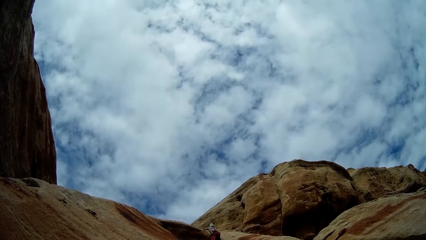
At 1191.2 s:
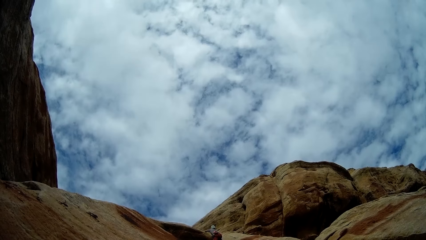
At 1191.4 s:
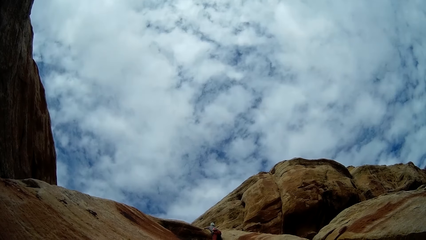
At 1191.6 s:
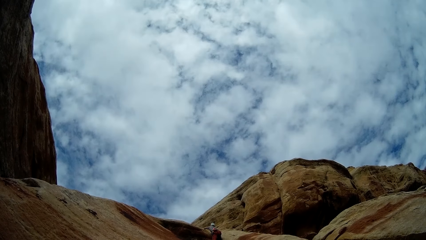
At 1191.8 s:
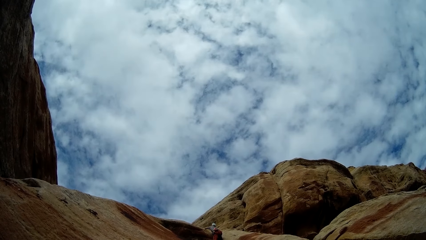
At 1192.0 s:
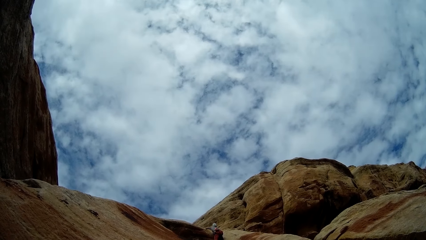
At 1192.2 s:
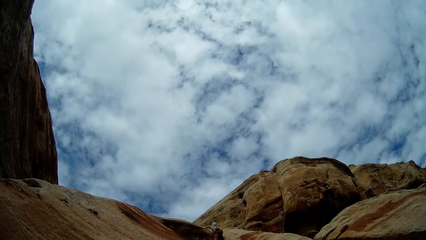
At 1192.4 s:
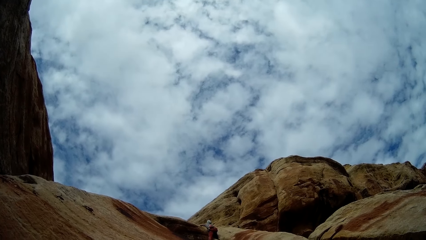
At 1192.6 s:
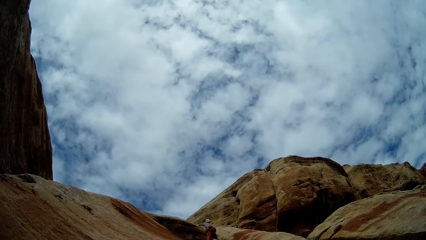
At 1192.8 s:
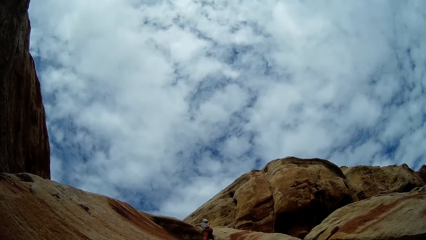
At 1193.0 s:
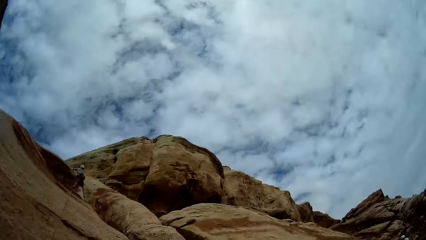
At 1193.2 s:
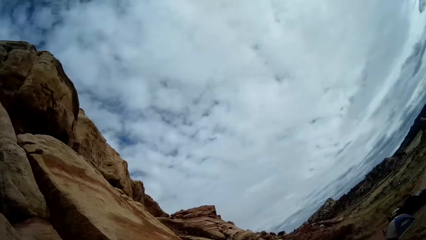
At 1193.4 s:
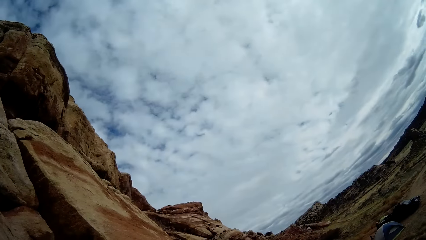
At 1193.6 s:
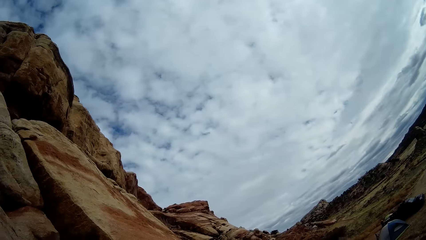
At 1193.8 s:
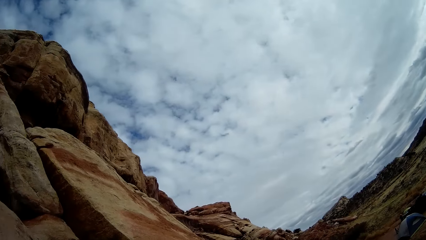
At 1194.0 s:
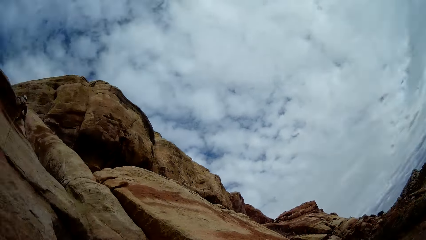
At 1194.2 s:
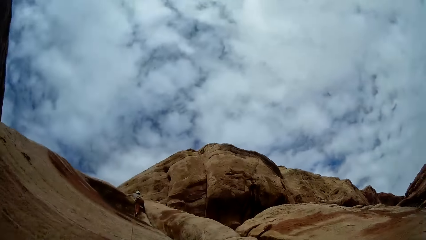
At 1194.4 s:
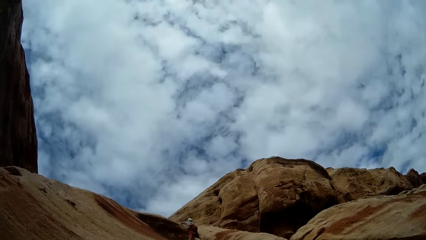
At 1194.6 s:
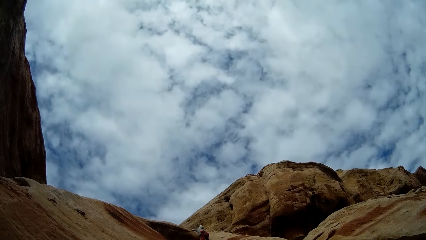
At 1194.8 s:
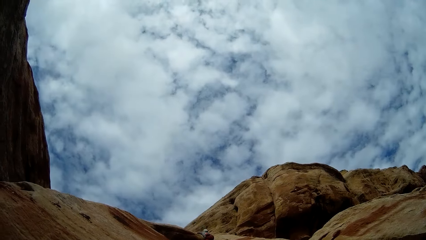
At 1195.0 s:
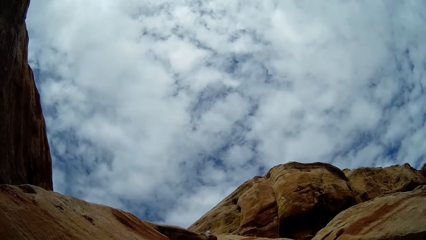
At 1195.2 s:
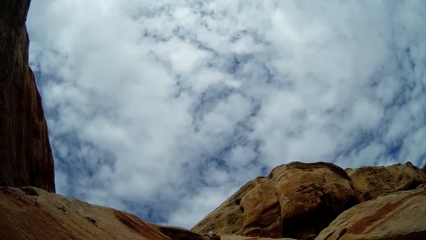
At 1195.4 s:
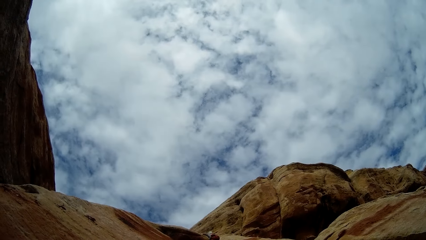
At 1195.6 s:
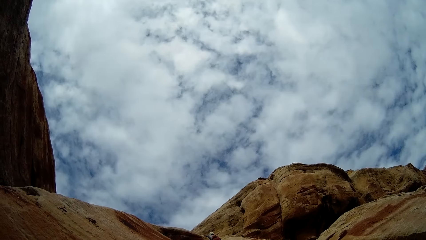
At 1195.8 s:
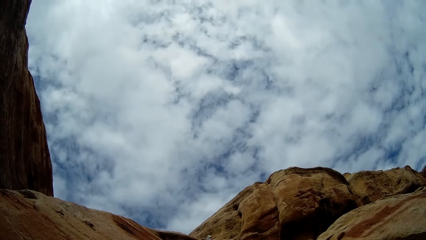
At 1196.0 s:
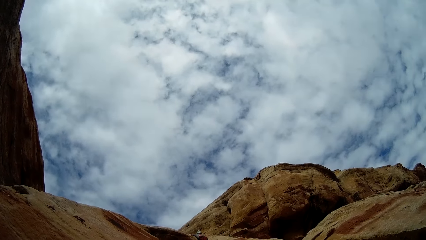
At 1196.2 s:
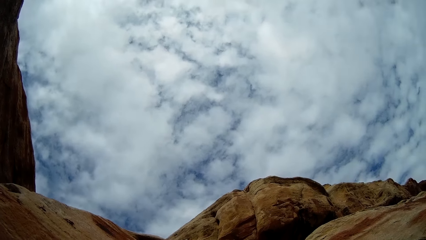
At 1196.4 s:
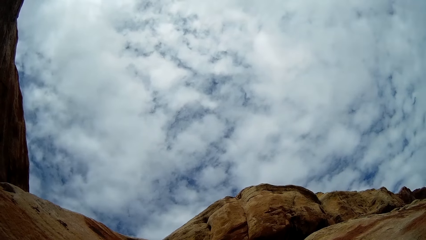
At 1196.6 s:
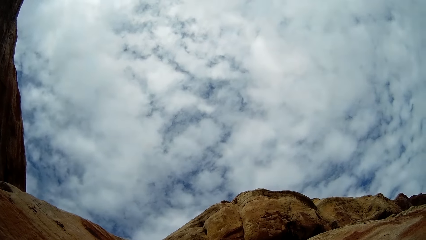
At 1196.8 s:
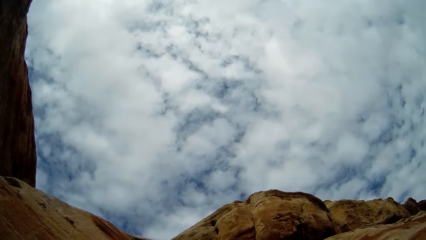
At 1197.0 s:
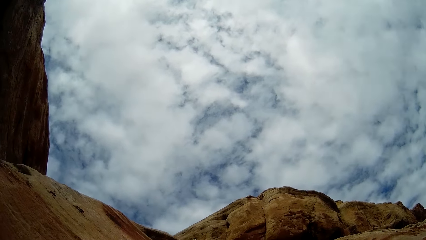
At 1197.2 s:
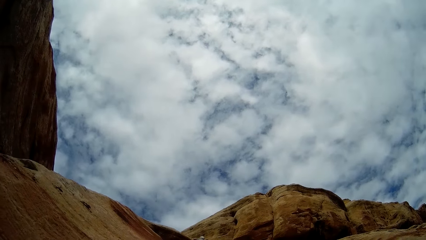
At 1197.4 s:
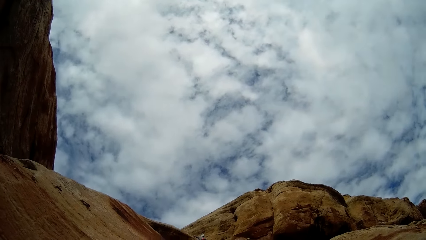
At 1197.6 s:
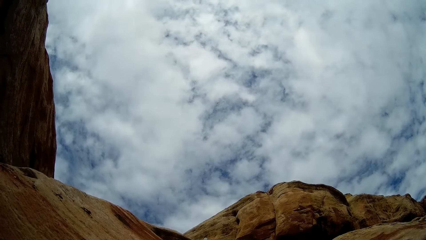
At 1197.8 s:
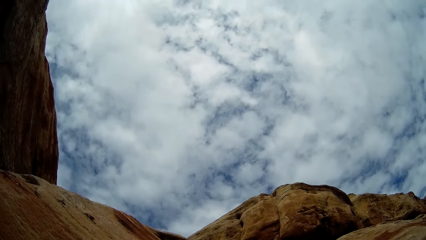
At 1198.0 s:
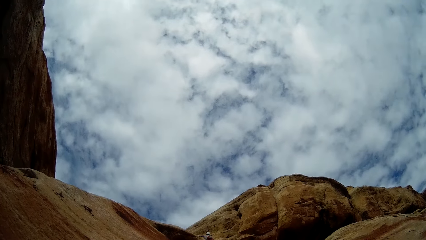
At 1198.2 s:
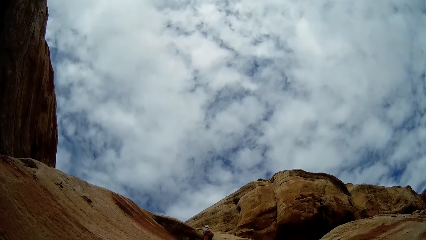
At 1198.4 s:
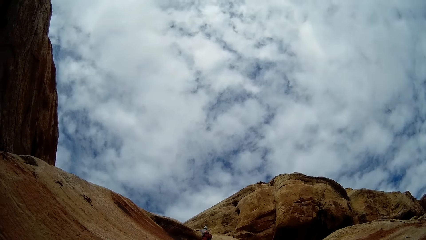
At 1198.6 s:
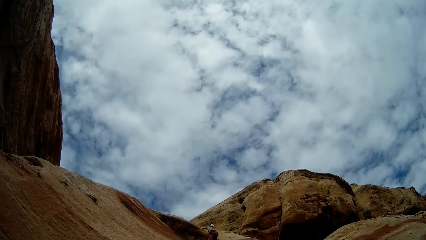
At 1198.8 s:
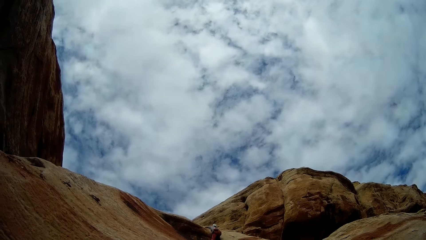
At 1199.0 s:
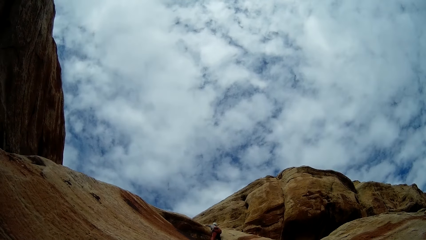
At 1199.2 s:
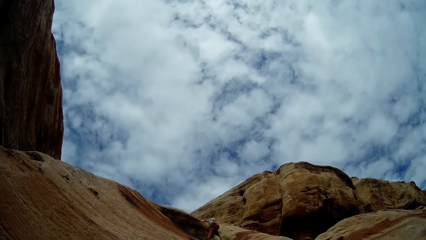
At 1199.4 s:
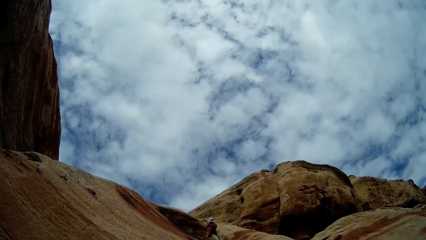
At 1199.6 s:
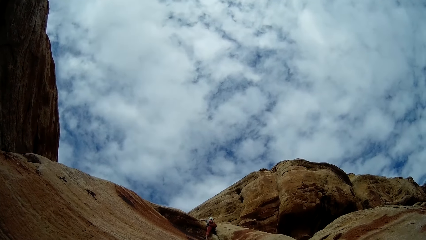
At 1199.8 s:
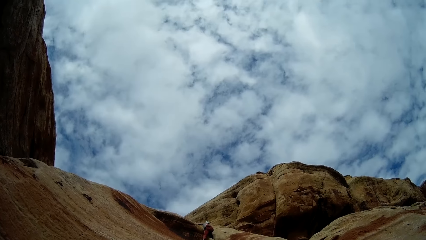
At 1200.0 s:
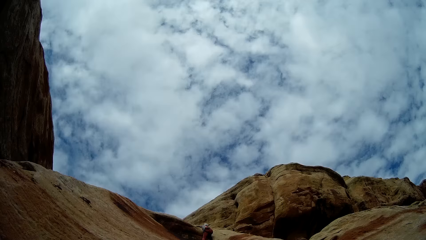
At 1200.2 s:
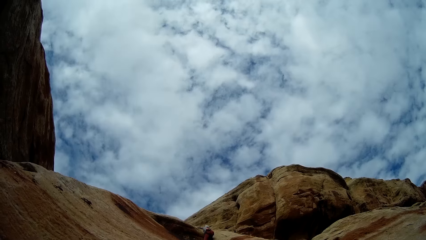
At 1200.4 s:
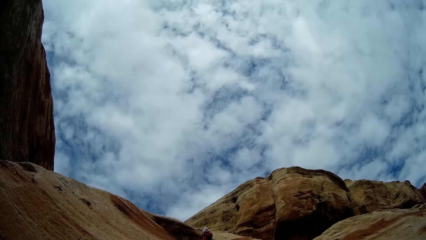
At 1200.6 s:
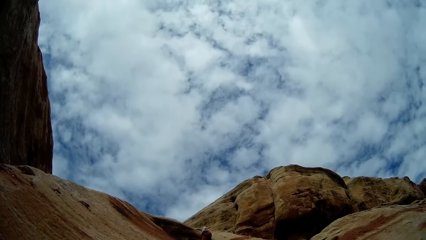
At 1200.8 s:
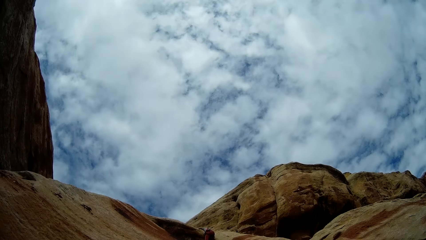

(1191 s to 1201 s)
The camera wearer looks at the man.

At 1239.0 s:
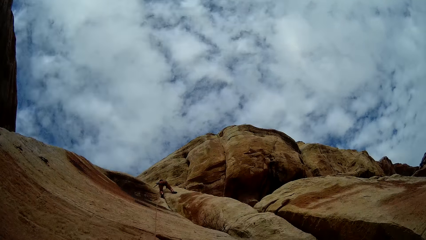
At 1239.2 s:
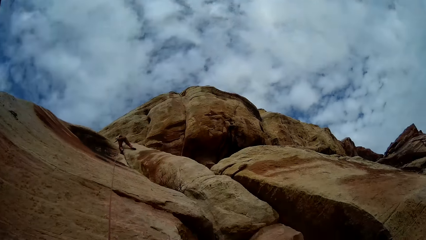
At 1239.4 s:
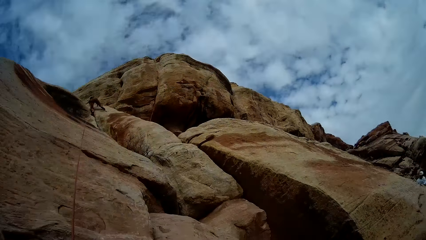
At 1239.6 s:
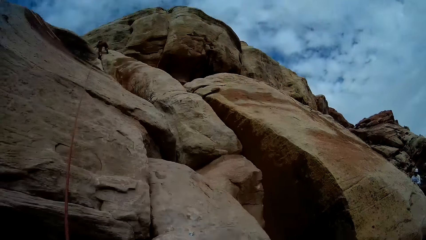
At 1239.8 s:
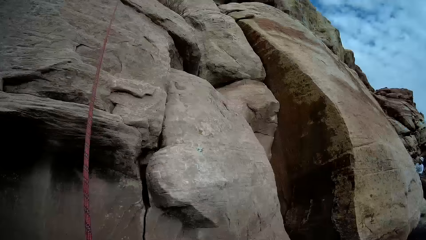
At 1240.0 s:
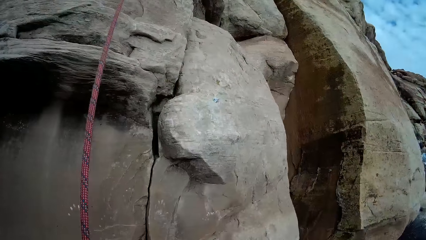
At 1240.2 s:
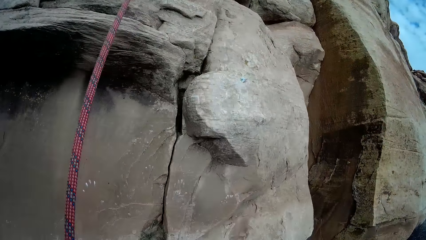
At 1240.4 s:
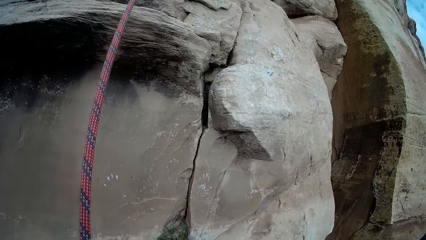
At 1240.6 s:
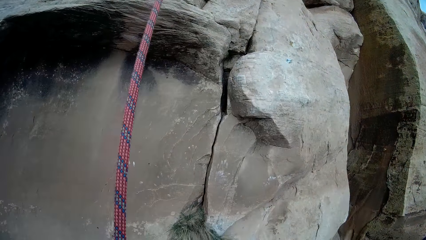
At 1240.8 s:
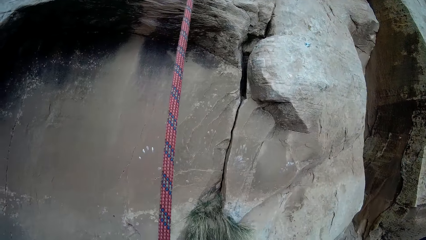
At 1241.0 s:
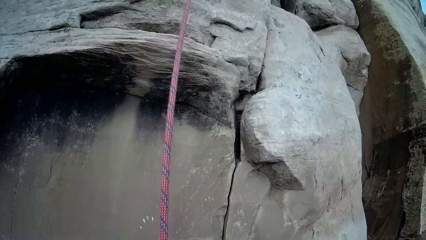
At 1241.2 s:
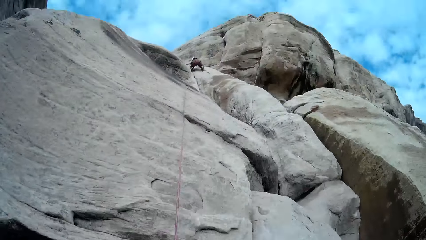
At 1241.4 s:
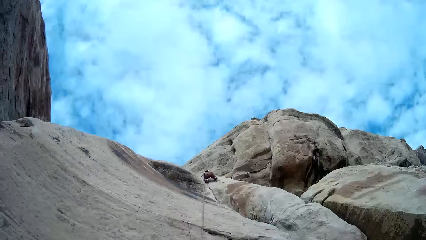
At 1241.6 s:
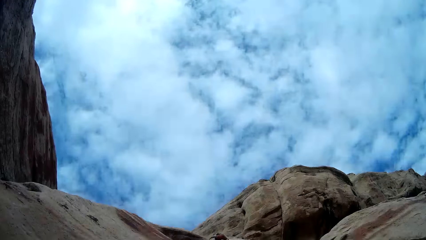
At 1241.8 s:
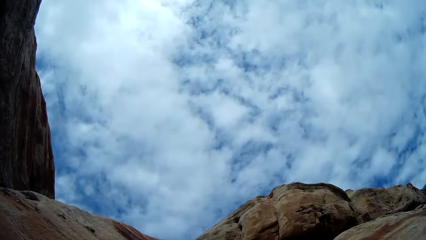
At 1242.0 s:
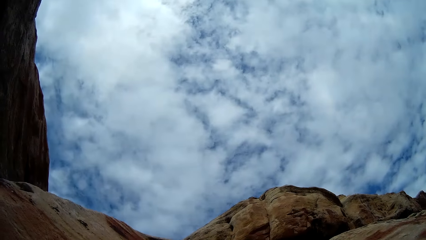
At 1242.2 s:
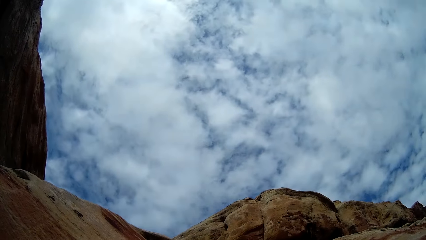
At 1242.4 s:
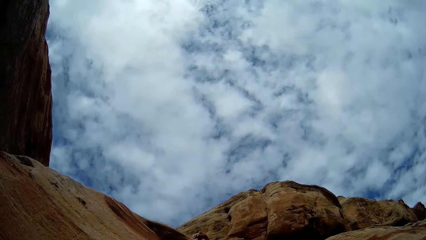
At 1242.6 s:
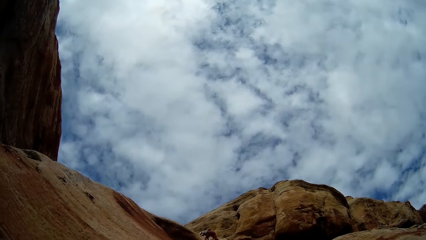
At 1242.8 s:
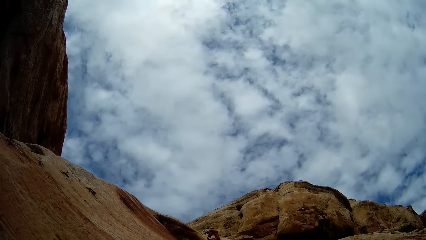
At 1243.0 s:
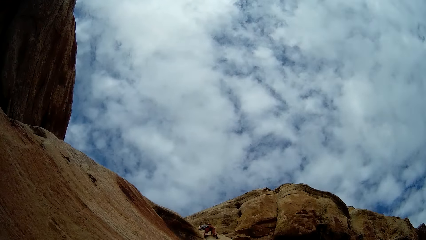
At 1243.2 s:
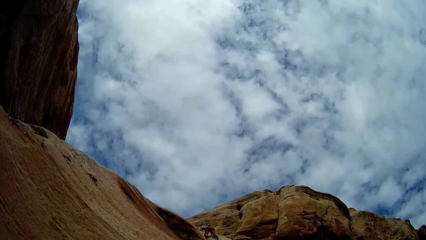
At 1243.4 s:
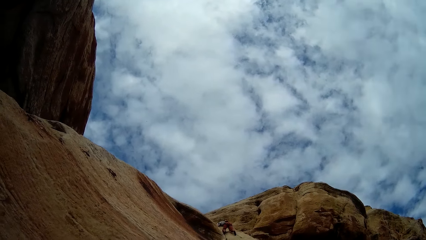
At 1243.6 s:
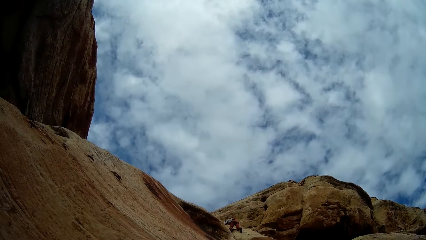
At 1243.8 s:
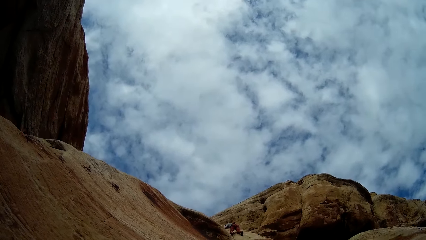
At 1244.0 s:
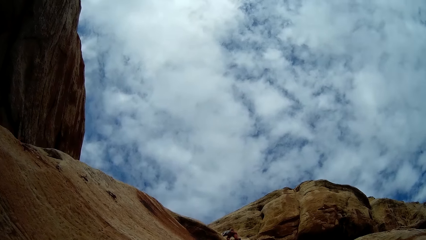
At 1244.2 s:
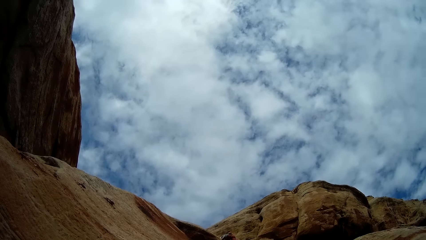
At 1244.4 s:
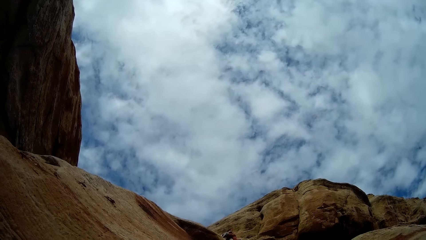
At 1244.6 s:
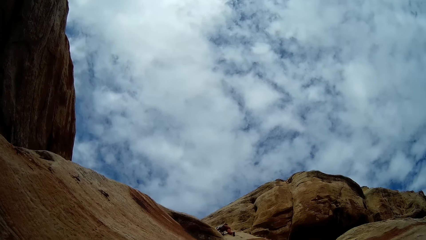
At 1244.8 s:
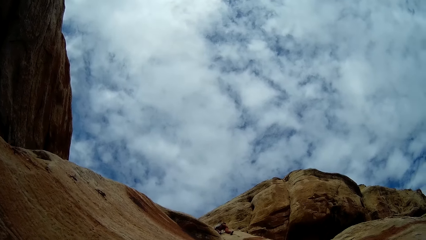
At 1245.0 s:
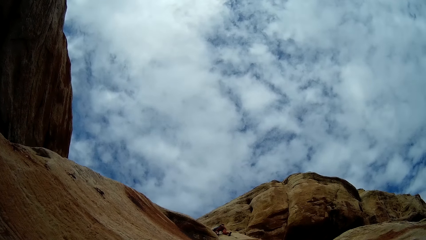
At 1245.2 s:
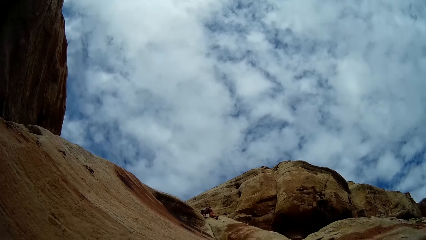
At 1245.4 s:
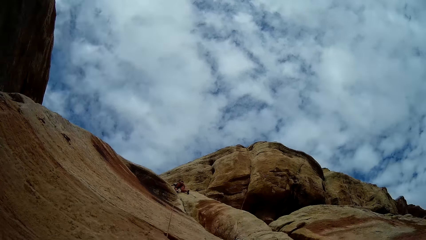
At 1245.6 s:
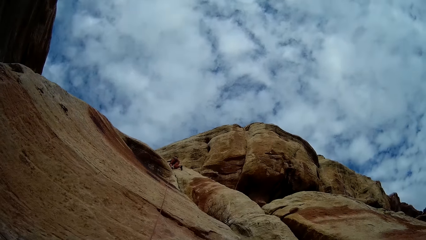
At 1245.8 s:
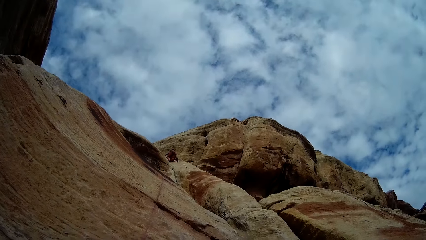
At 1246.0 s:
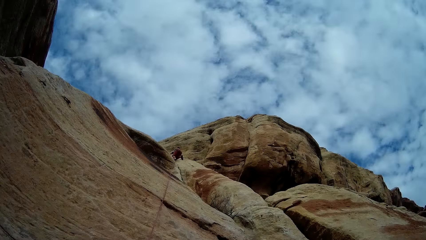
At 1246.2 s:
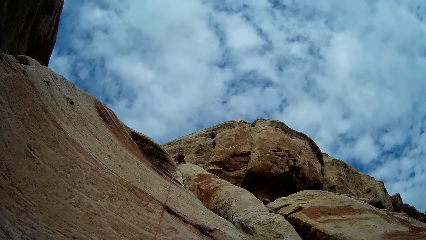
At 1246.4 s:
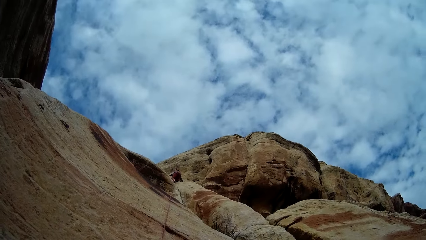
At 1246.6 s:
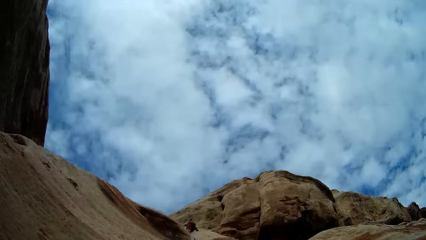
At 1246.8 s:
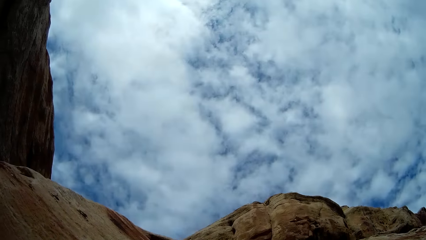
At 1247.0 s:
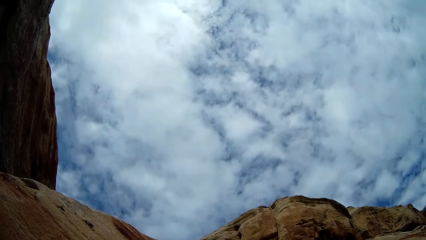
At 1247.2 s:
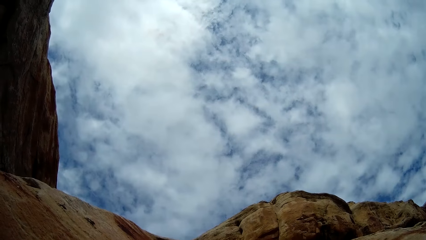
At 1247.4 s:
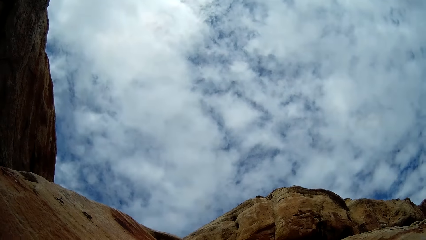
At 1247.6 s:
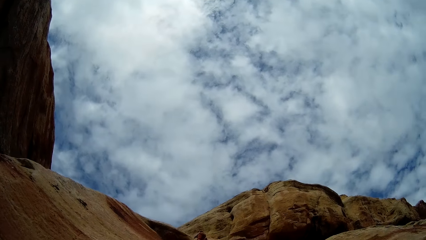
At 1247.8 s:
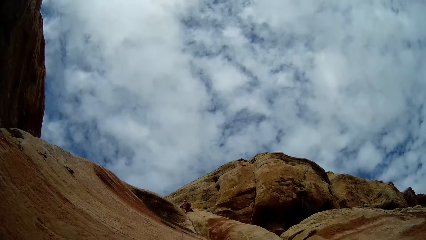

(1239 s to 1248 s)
The camera wearer adjusts the rope. They look at the man.
